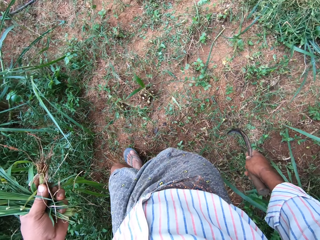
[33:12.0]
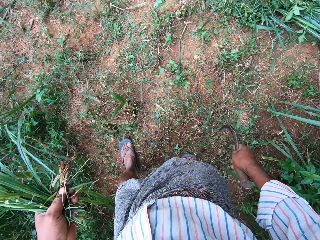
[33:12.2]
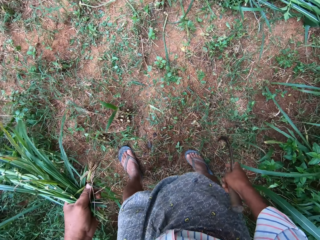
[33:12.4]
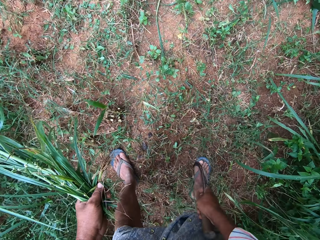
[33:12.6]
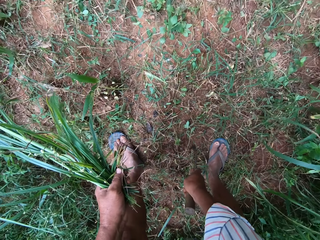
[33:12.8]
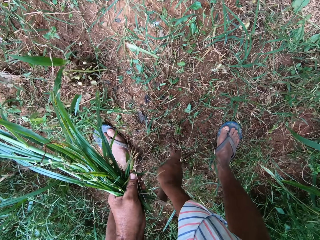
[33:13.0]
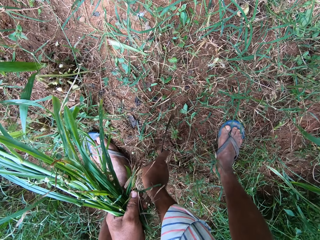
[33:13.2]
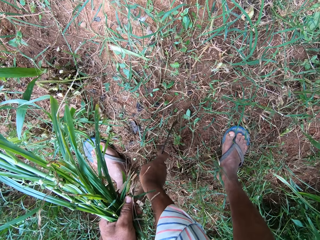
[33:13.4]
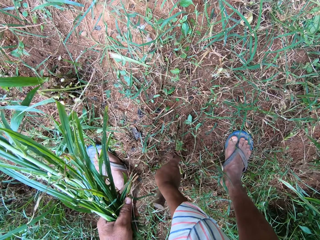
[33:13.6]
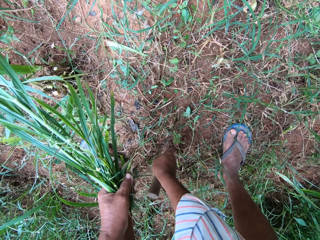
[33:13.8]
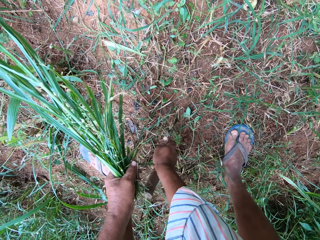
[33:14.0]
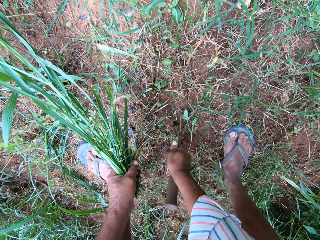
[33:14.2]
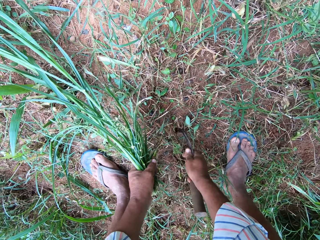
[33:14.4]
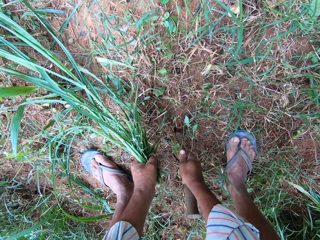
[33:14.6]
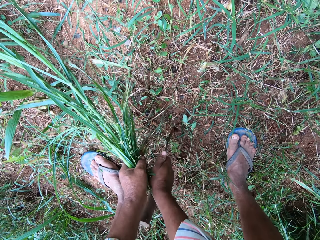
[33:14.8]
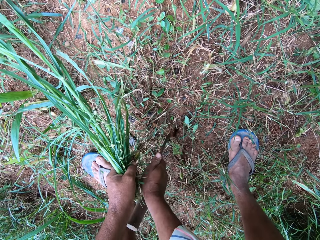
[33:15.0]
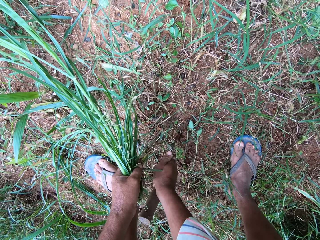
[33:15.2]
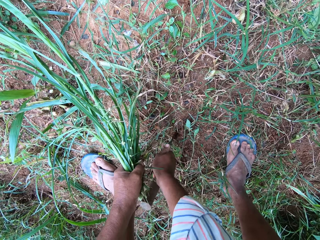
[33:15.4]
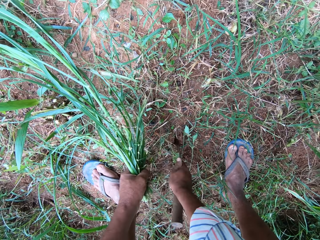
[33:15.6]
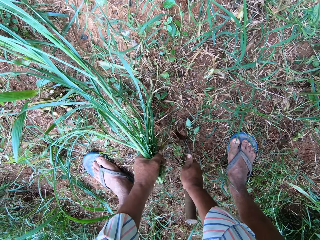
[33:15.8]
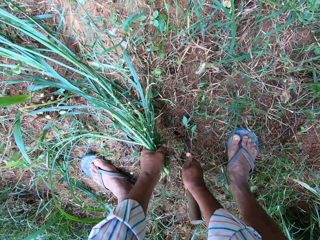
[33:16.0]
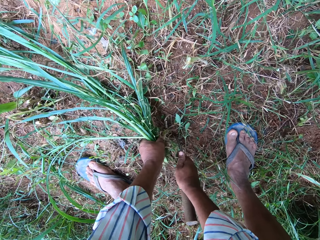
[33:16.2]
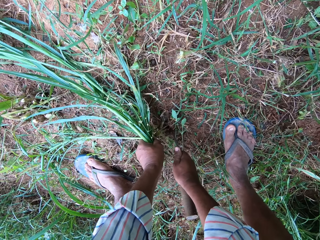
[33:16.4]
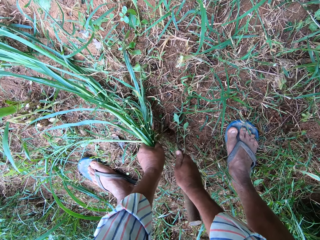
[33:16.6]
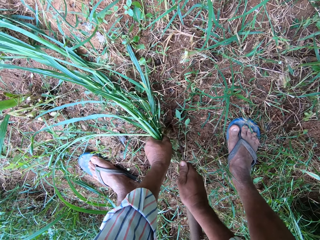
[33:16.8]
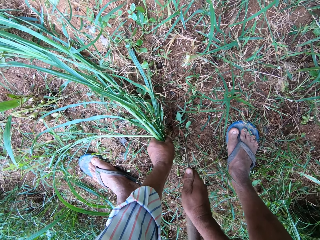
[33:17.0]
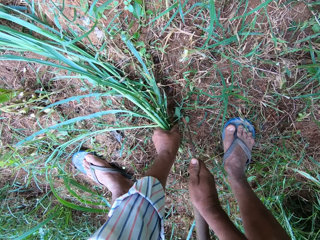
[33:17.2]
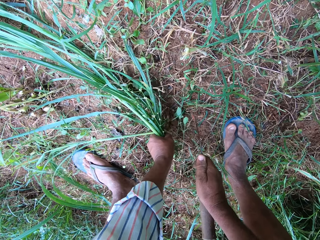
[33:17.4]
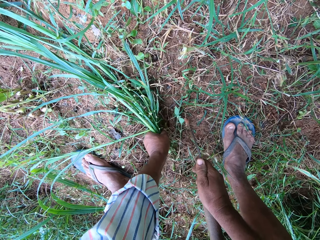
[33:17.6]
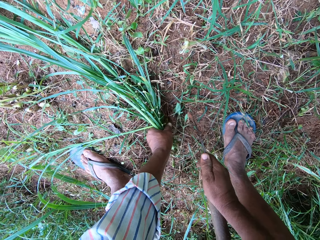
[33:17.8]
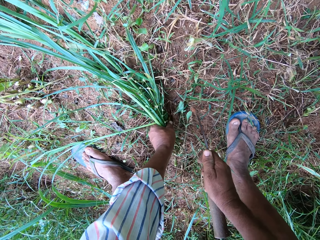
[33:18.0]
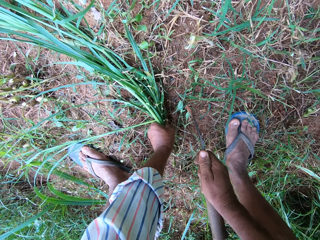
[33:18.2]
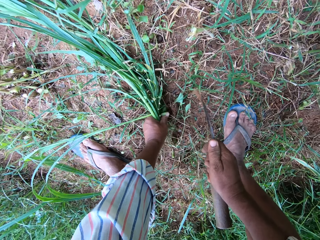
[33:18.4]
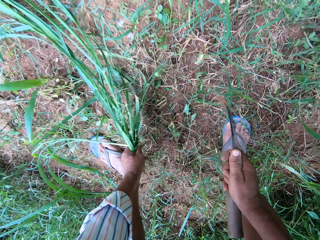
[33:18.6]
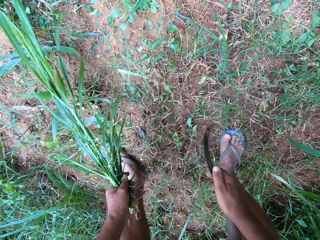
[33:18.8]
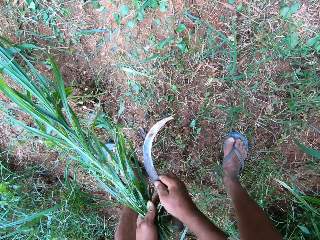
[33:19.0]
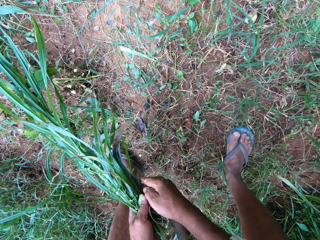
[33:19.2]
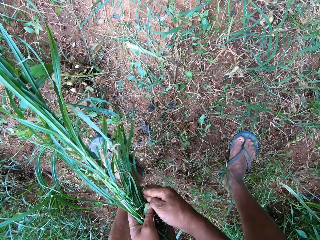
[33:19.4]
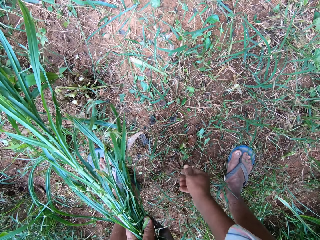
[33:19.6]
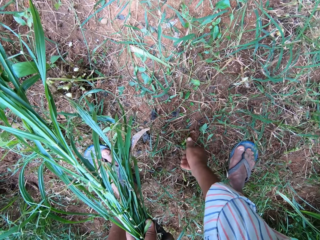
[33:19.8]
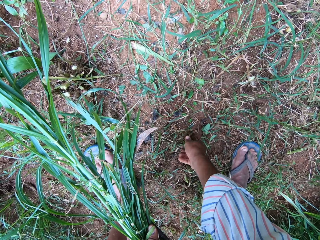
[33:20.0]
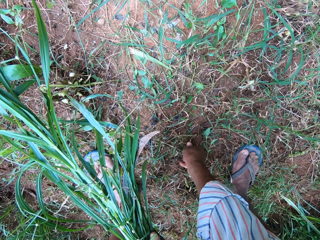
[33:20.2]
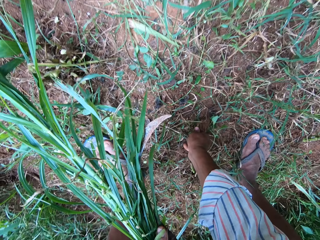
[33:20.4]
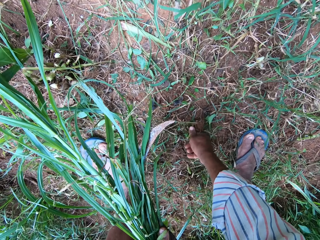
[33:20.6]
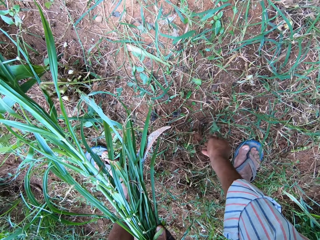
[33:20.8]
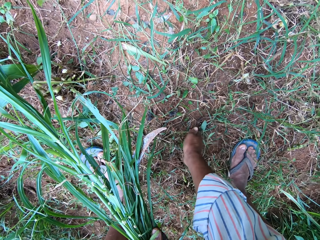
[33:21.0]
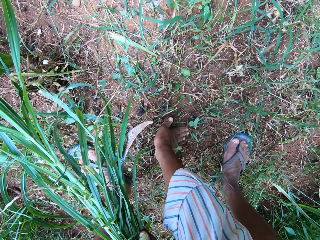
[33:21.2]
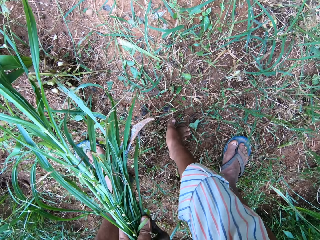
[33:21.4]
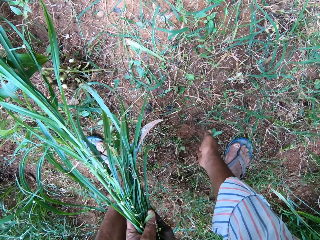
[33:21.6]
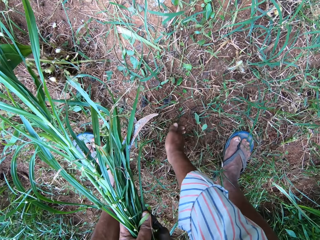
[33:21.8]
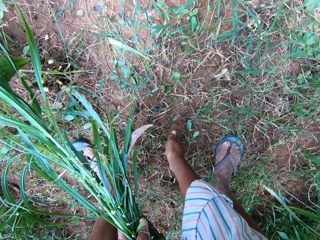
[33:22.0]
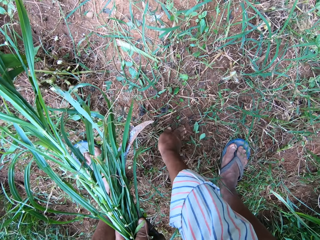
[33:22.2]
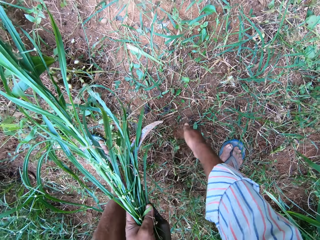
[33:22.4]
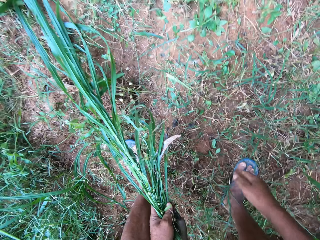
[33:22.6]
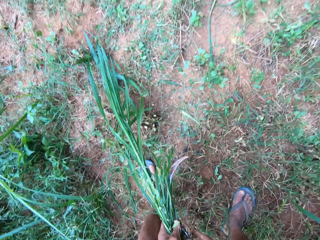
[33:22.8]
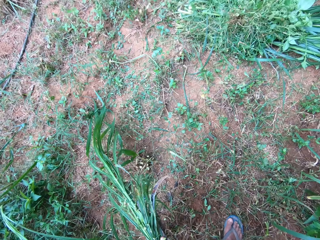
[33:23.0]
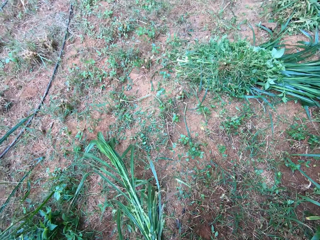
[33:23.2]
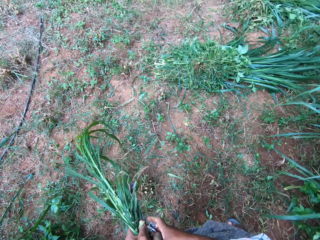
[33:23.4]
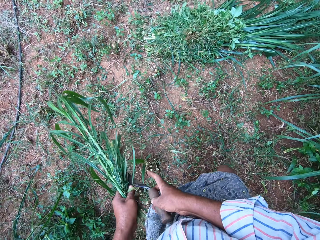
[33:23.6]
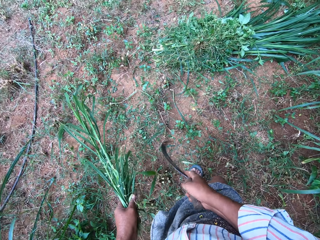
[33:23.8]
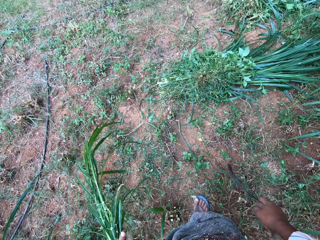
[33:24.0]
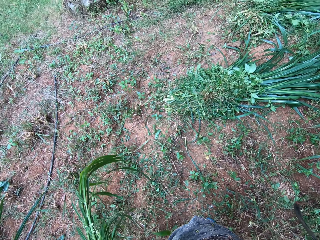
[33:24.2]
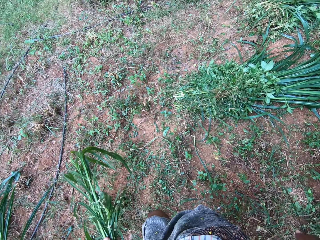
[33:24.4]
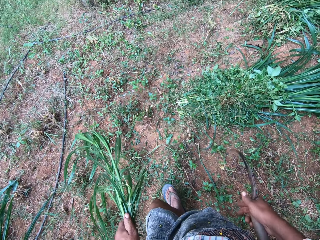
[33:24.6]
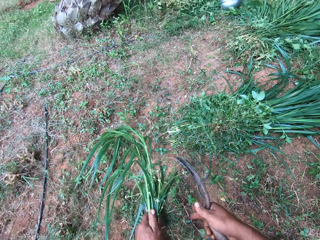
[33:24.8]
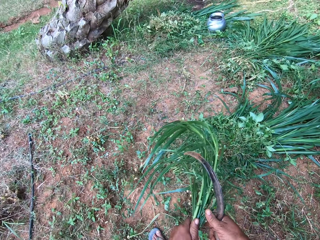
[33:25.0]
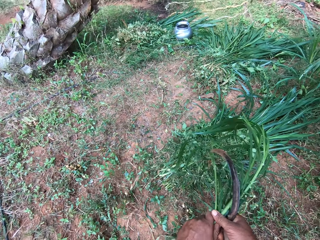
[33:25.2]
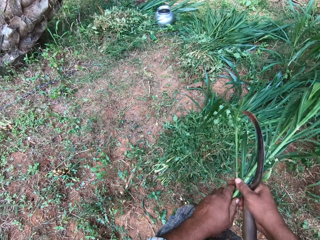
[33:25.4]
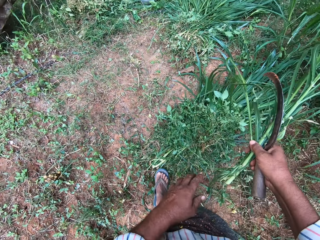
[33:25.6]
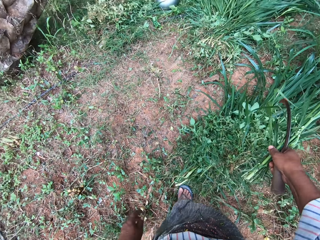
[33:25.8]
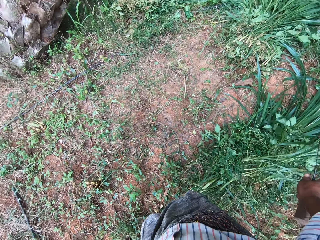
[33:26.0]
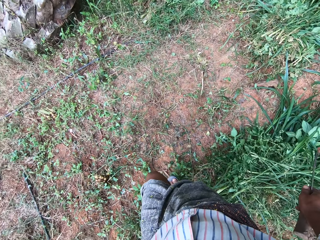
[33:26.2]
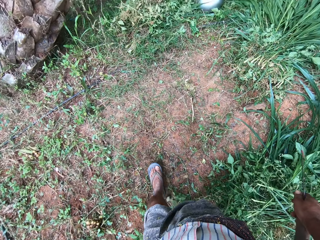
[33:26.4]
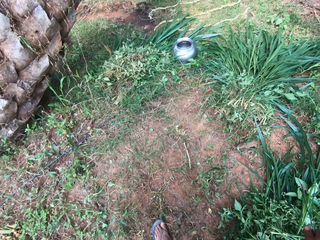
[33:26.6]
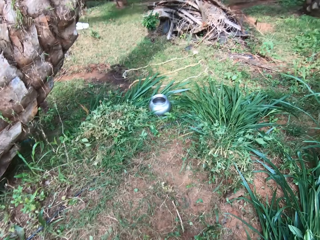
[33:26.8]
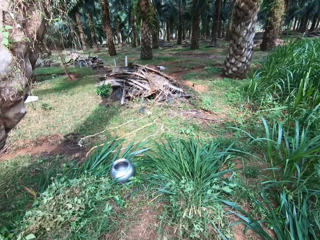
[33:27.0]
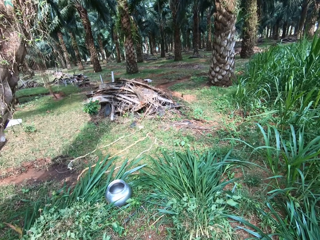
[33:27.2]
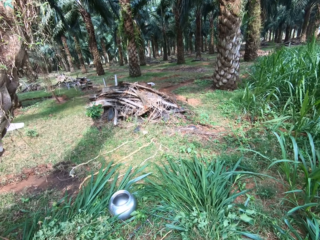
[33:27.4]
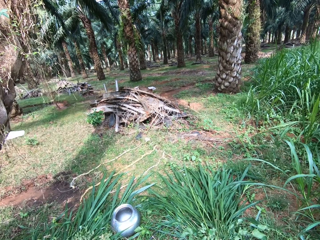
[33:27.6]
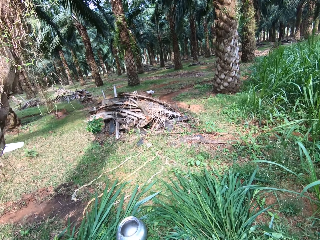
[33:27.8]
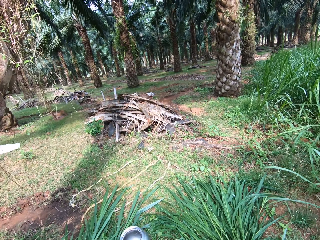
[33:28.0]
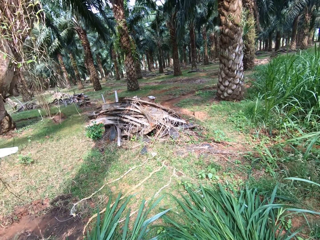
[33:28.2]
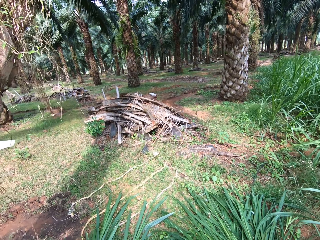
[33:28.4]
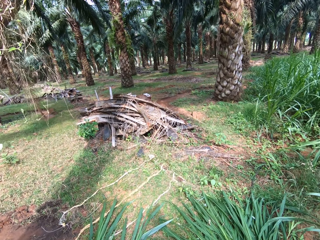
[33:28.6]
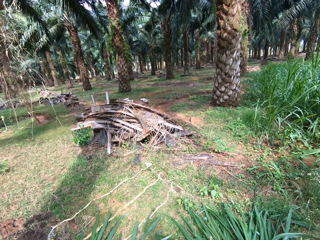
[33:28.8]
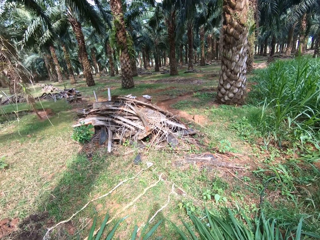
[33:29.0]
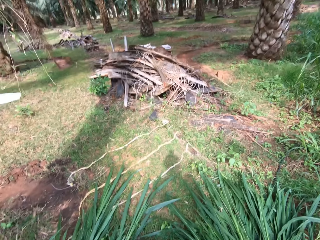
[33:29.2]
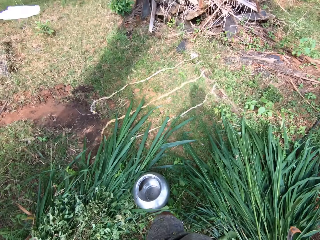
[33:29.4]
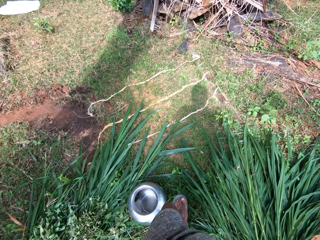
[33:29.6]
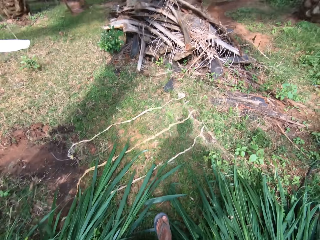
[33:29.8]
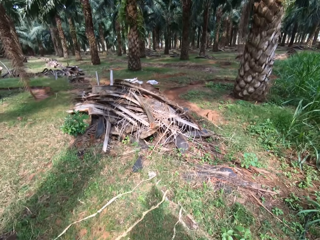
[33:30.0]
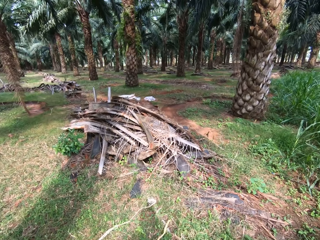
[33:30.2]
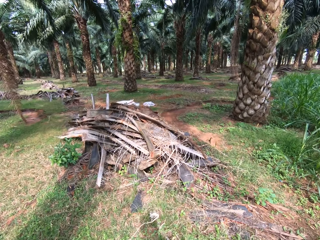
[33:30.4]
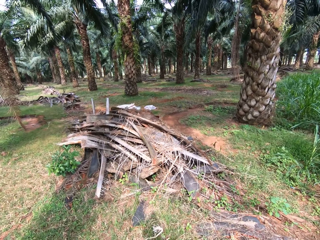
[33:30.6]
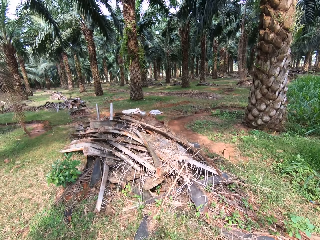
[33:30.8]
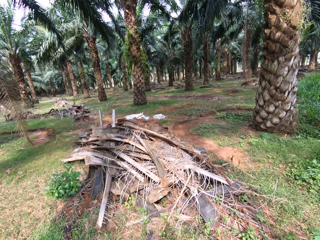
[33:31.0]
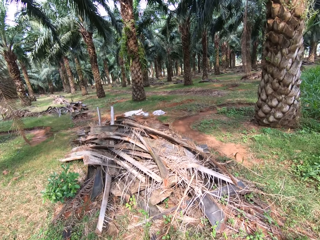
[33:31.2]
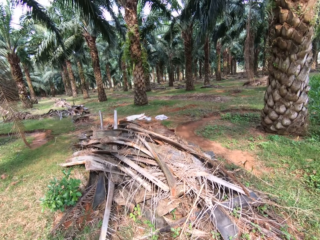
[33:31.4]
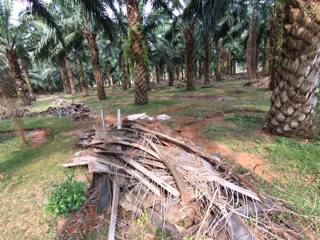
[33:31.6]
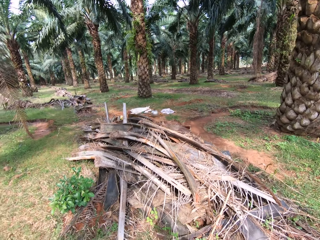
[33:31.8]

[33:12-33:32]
The camera wearer digs a hole in the ground with the sickle. He puts a grass in the hole with his left hand. He transfers the sickle to his left hand. He presses the grass into the ground with his right hand. He holds the sickle with his right hand. He walks around the farm. He transfers the grasses to his right hand. He drops the grasses on the floor. He continues walking.

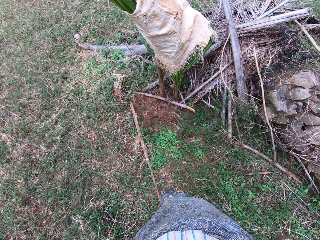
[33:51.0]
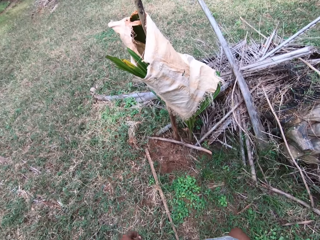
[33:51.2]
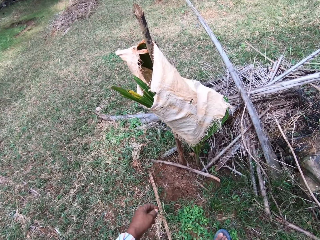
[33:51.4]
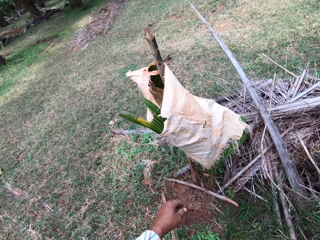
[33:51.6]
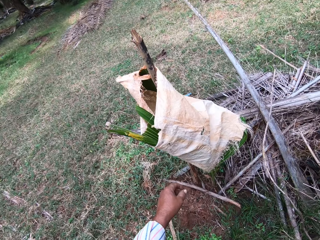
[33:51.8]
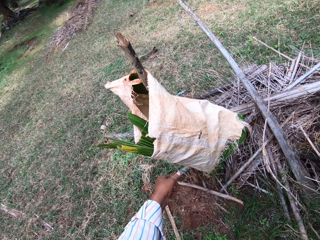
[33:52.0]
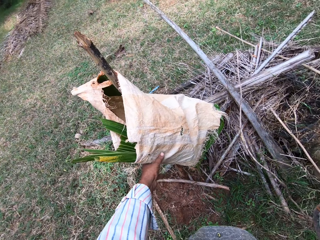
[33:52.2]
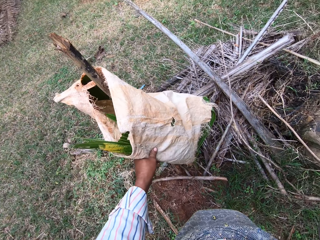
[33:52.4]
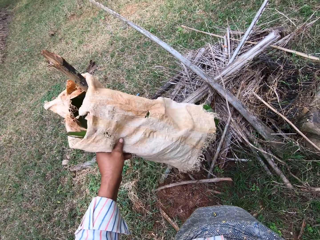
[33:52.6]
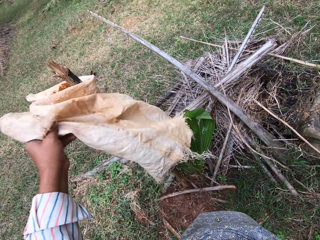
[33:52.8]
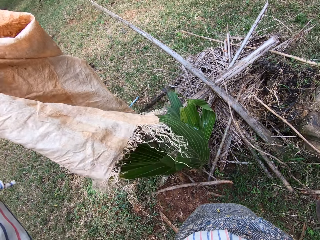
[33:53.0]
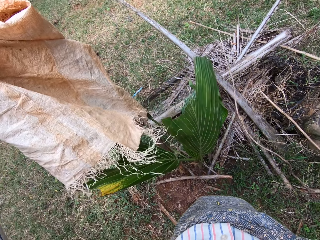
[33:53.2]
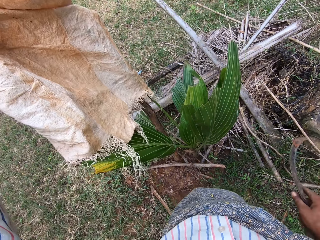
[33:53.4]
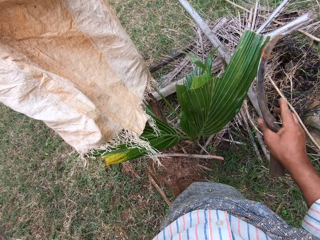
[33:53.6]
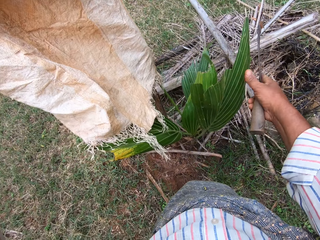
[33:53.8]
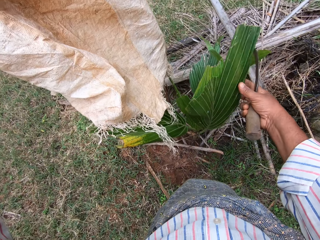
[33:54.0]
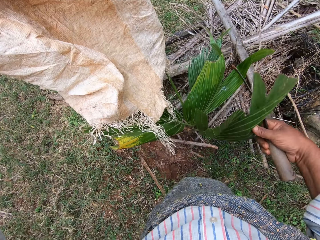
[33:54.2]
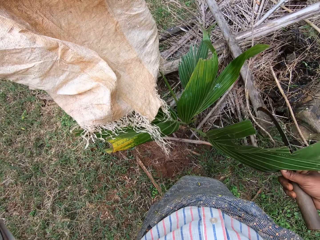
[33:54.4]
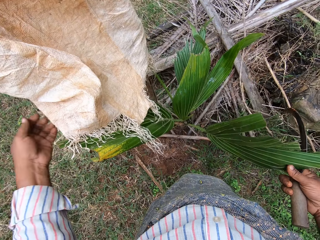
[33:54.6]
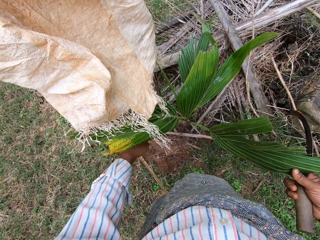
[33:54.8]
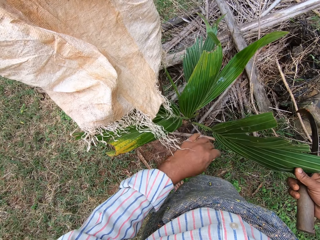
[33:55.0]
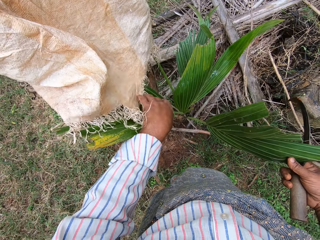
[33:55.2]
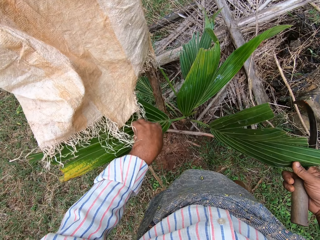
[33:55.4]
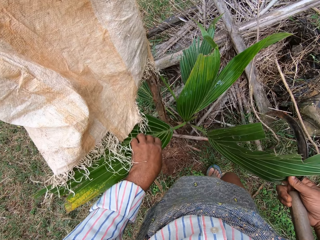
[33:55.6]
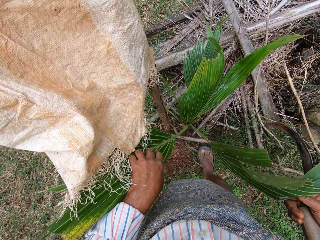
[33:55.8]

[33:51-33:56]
The camera wearer lifts up a bag from a palm tree. They inspect the palm tree.
